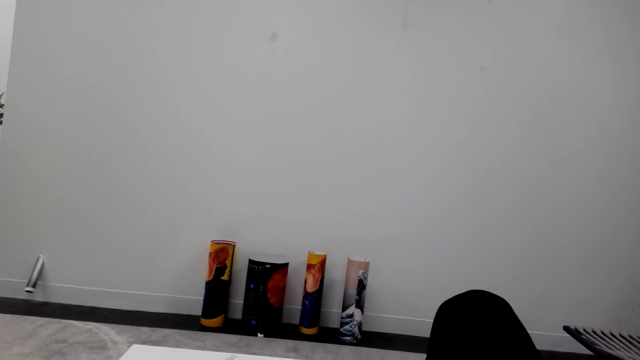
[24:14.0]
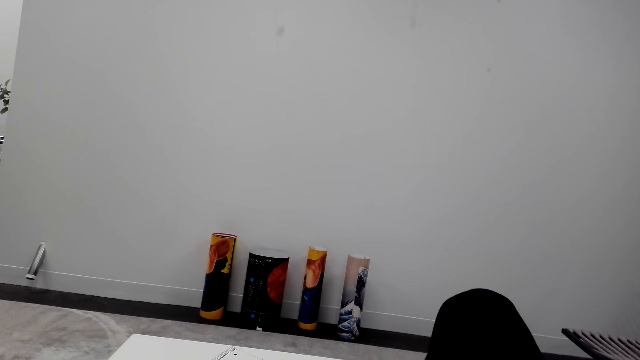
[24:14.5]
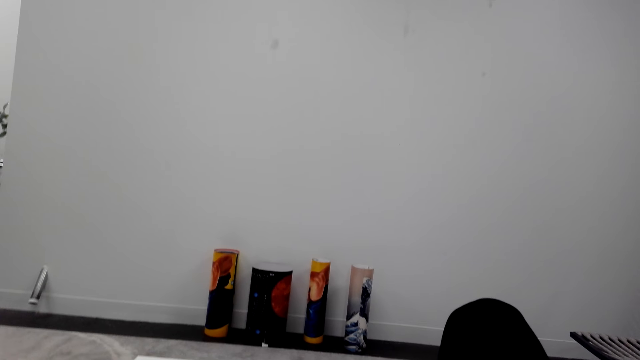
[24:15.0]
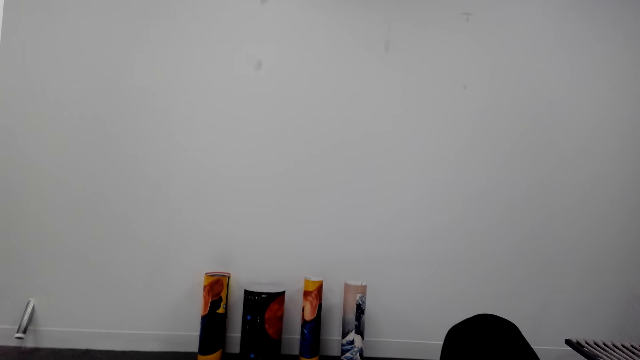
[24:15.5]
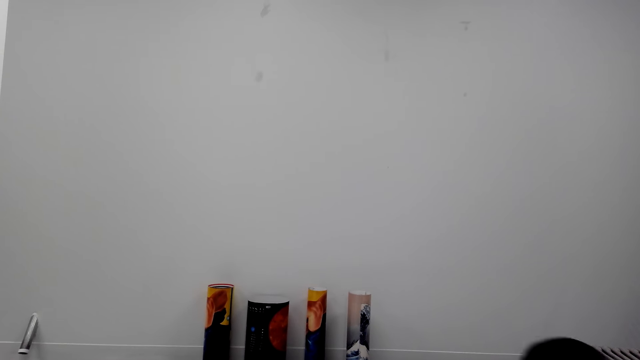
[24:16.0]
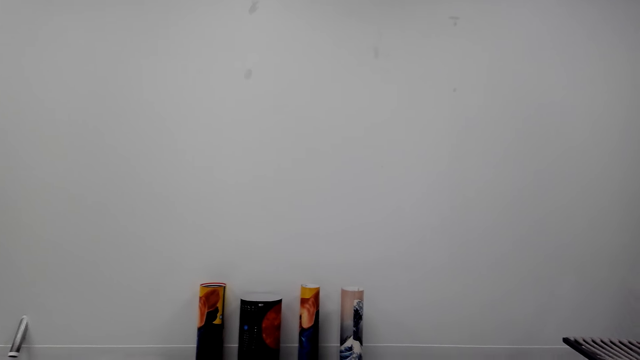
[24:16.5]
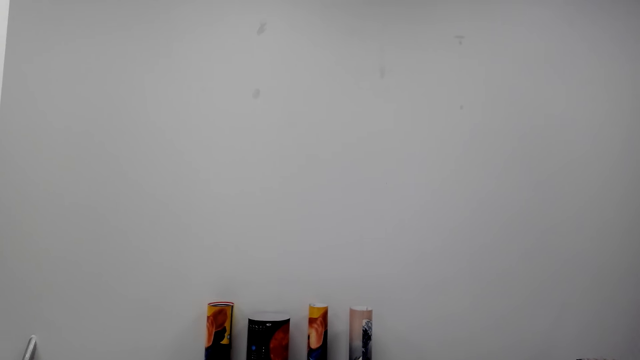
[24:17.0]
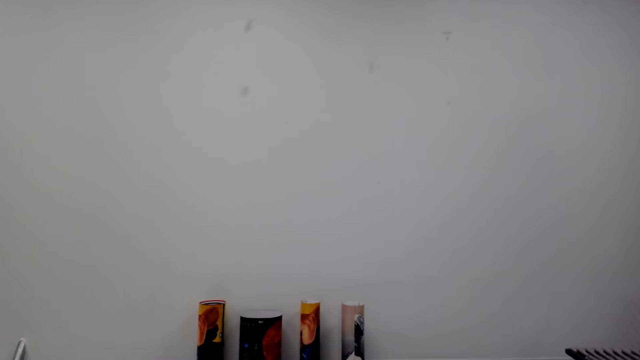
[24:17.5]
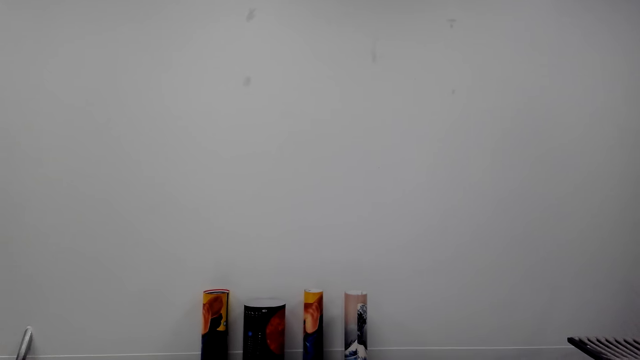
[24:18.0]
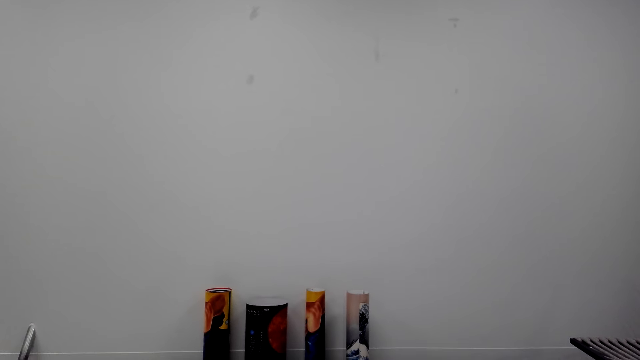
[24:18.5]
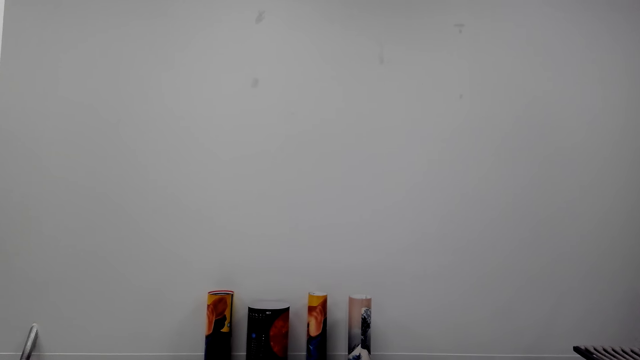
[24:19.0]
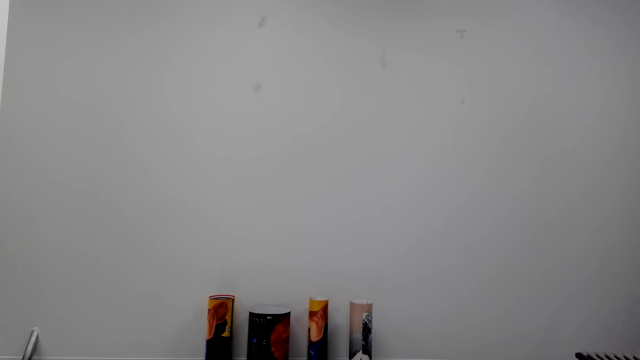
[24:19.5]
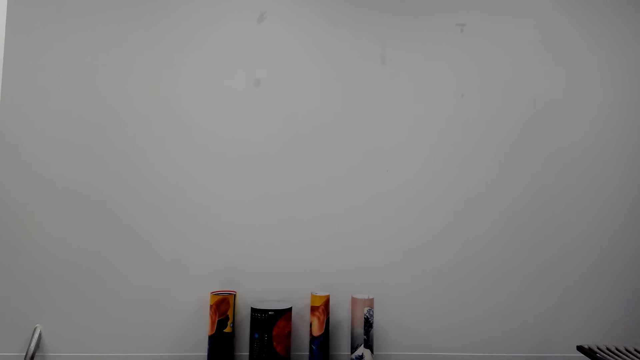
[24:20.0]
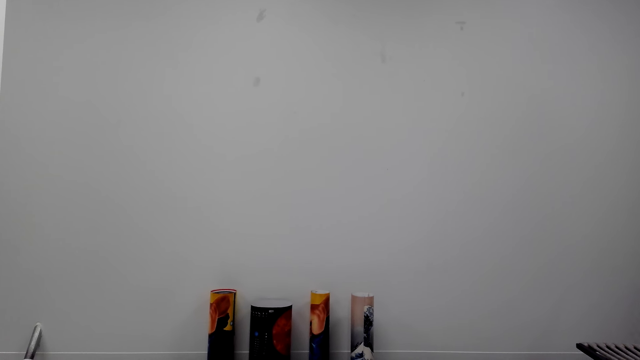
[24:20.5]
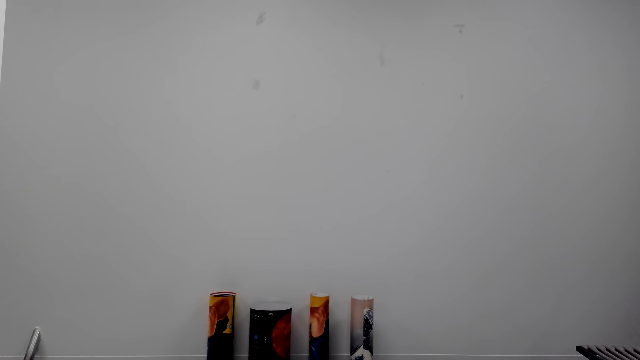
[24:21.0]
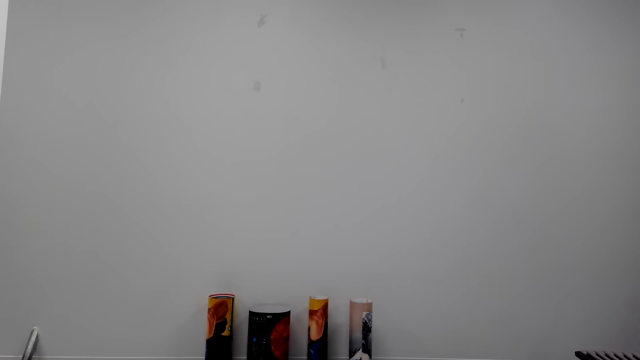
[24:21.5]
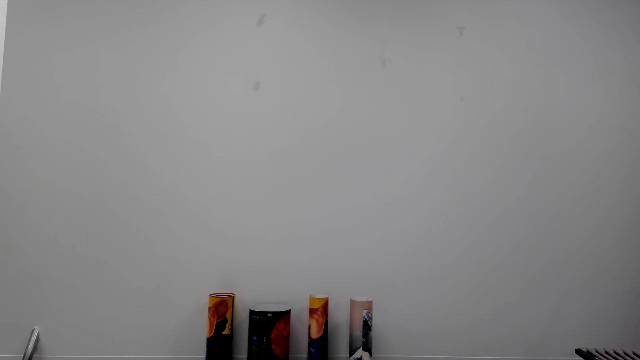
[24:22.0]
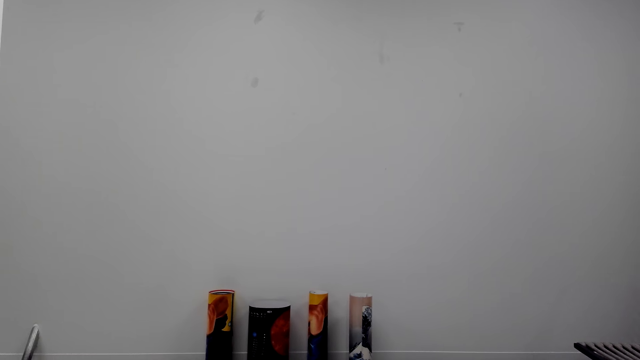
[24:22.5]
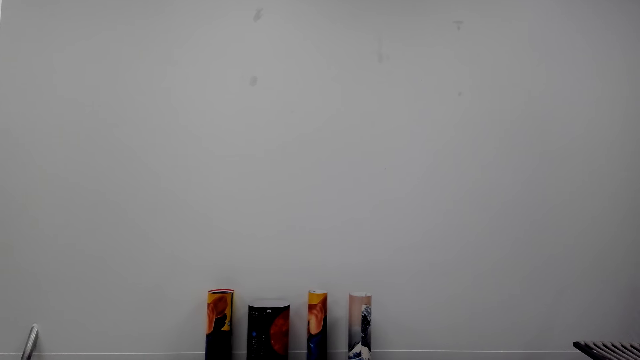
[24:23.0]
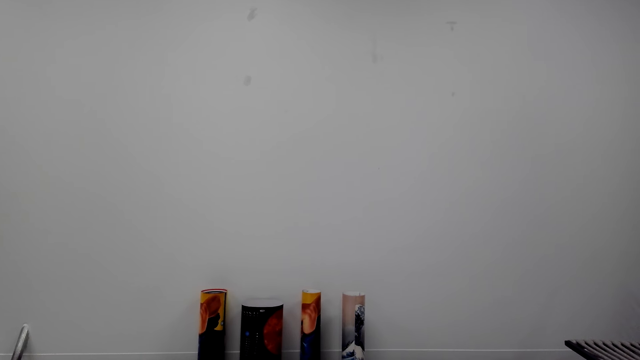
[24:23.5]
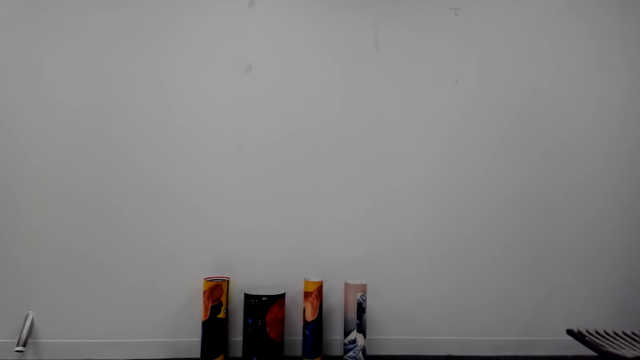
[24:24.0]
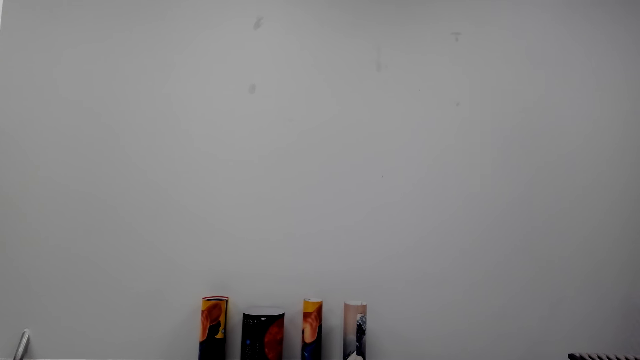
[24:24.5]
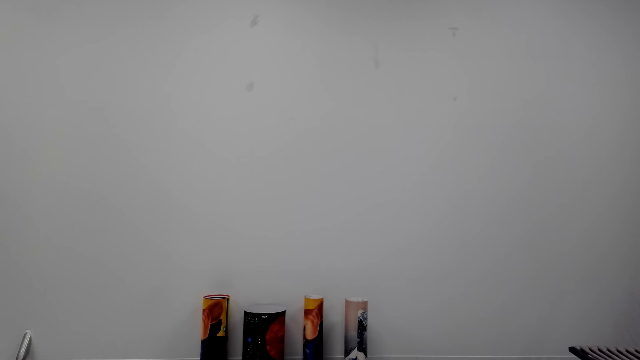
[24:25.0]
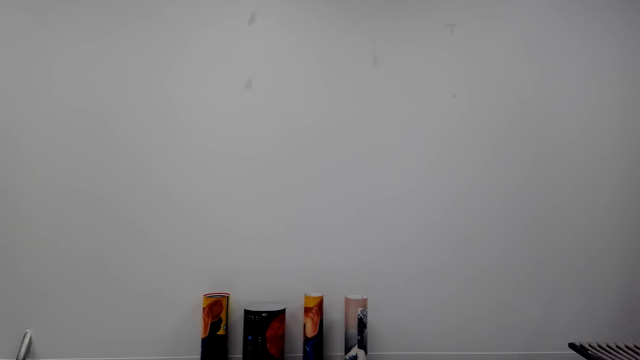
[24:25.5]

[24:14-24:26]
The camera wearer looks around.

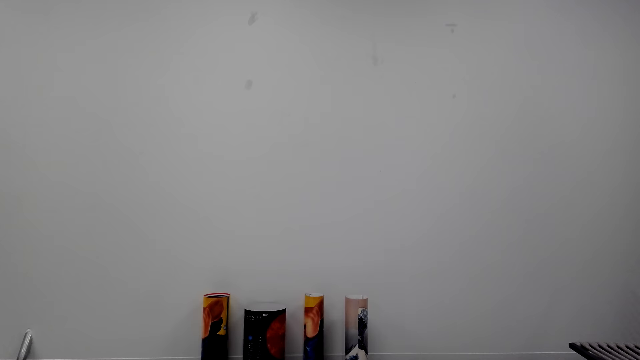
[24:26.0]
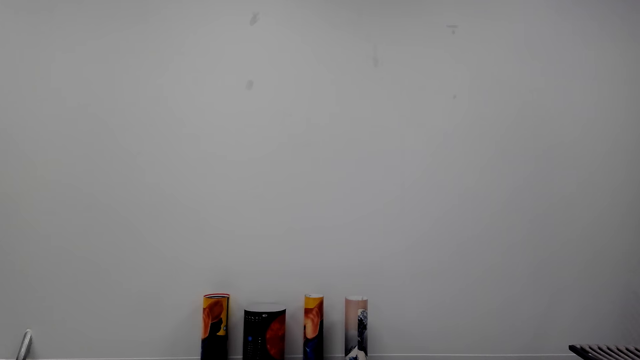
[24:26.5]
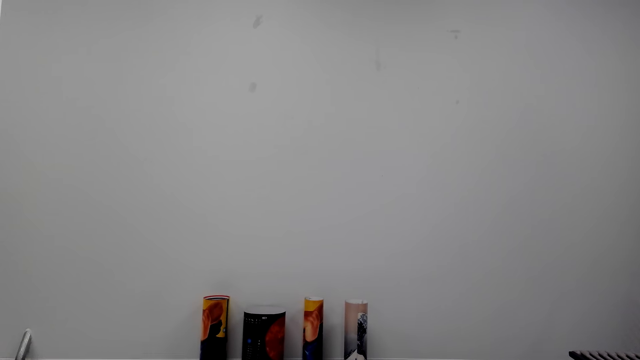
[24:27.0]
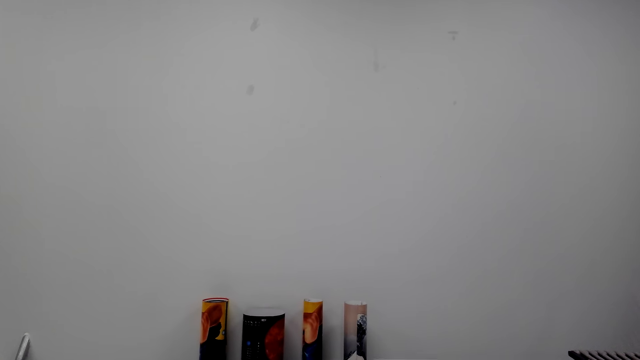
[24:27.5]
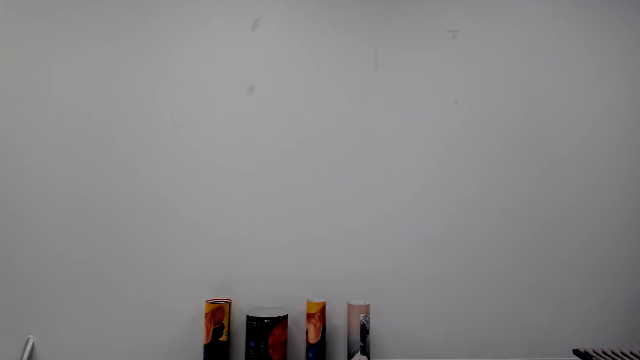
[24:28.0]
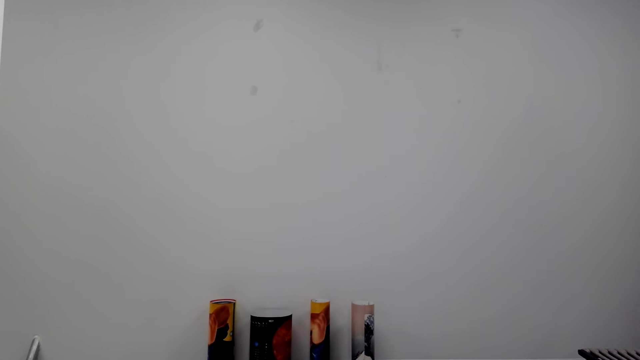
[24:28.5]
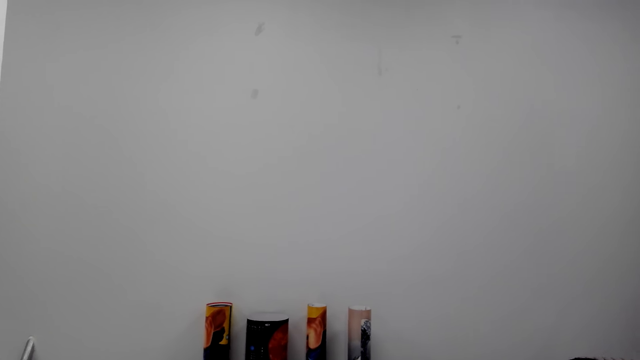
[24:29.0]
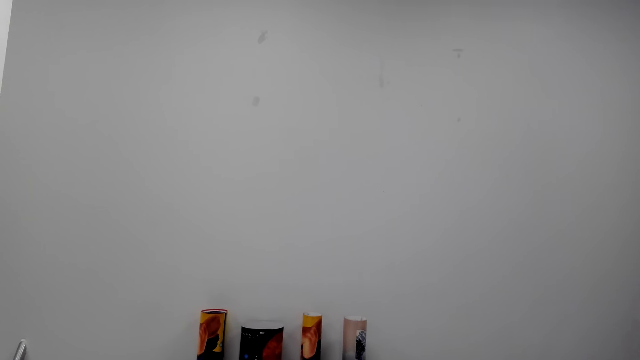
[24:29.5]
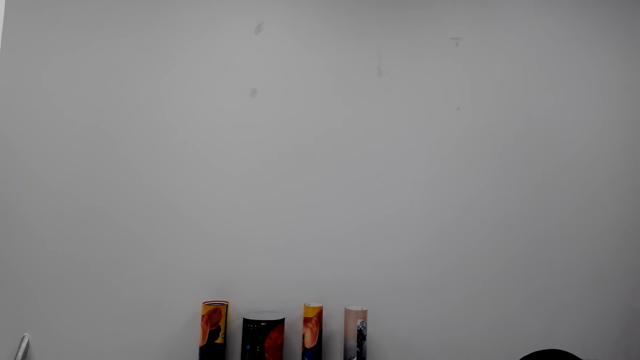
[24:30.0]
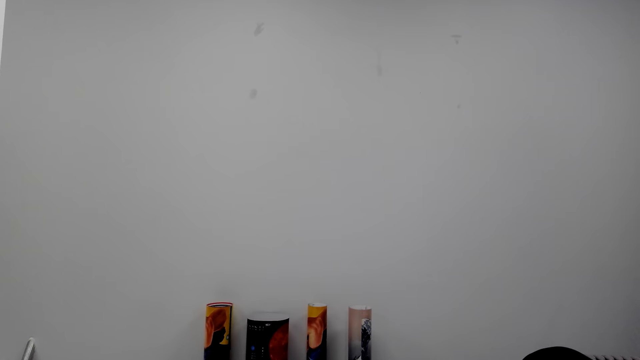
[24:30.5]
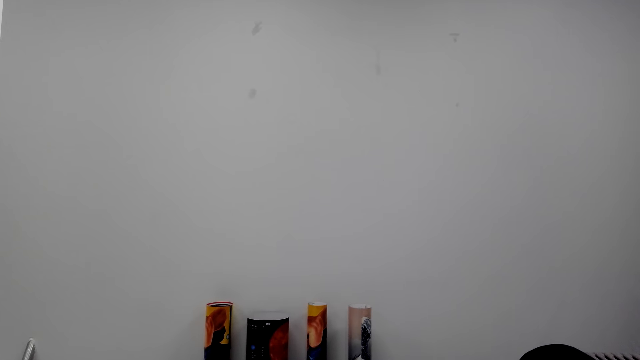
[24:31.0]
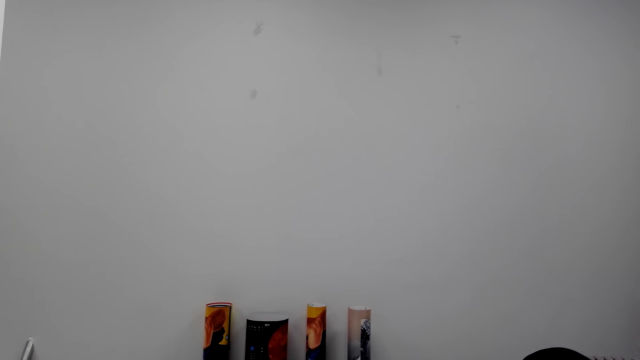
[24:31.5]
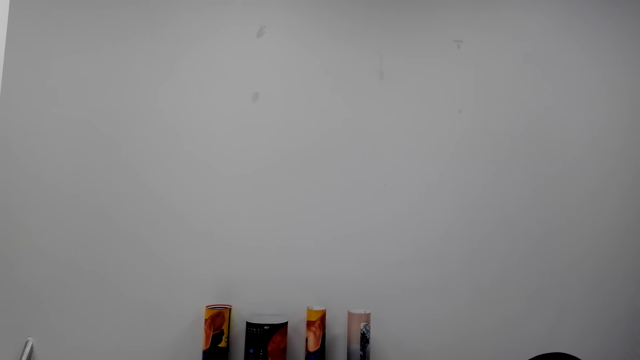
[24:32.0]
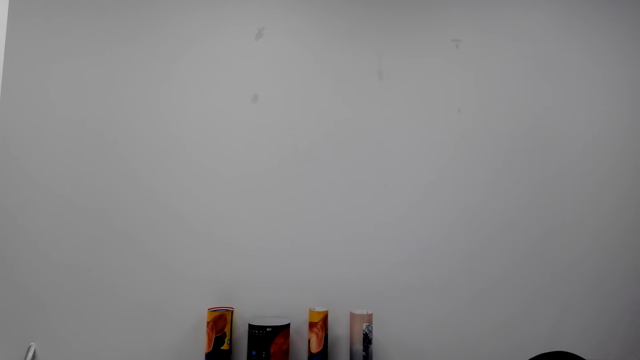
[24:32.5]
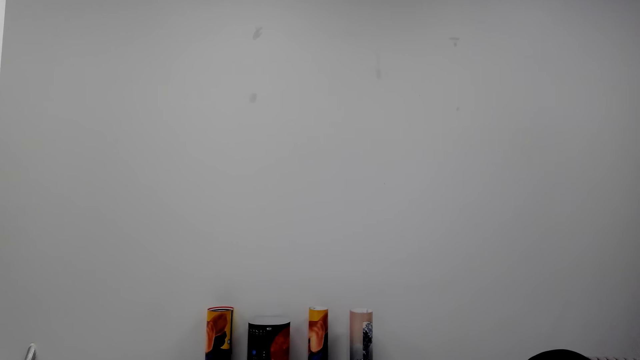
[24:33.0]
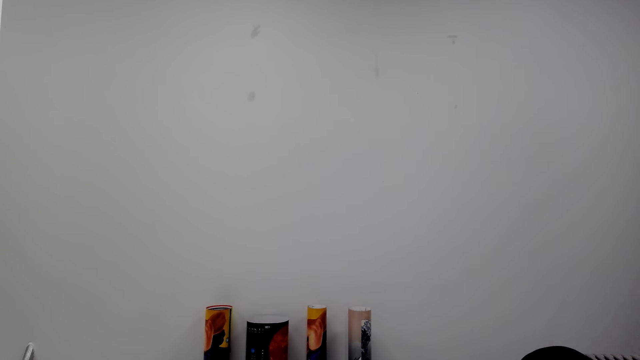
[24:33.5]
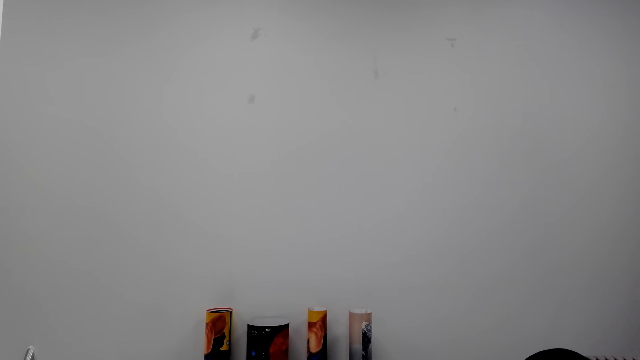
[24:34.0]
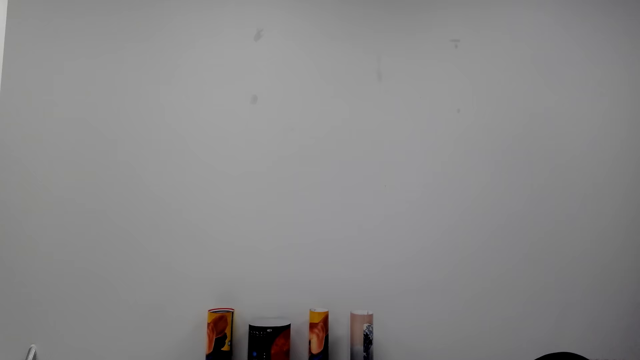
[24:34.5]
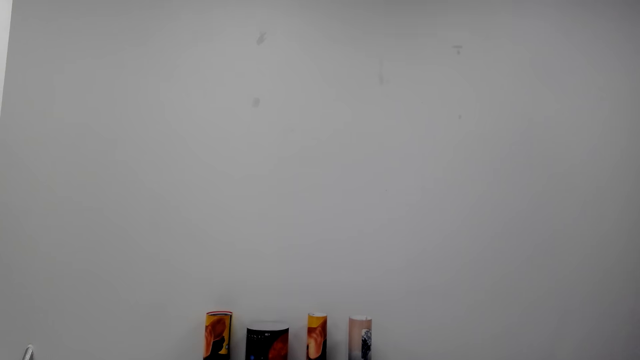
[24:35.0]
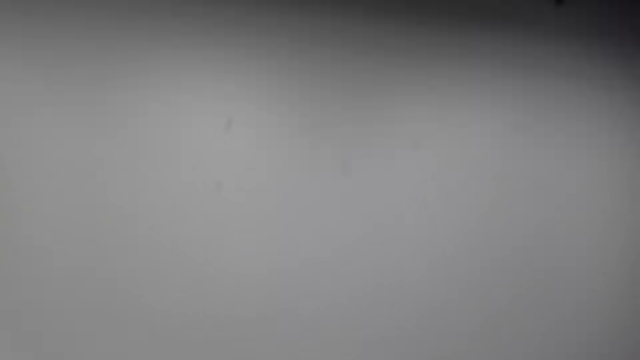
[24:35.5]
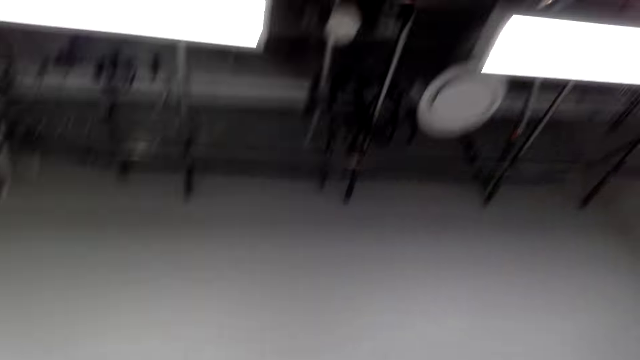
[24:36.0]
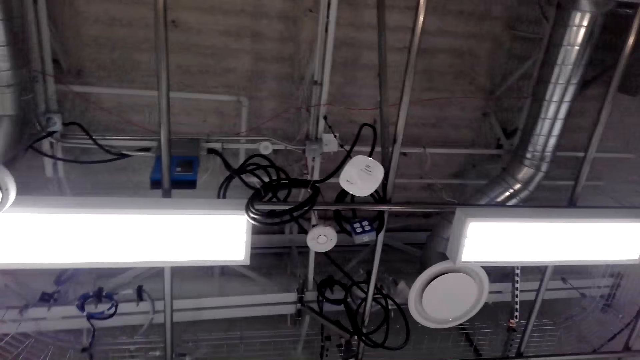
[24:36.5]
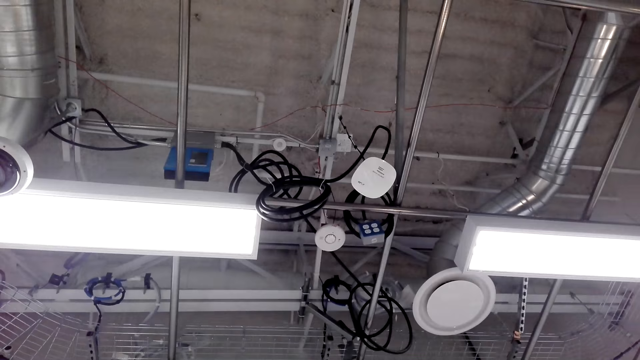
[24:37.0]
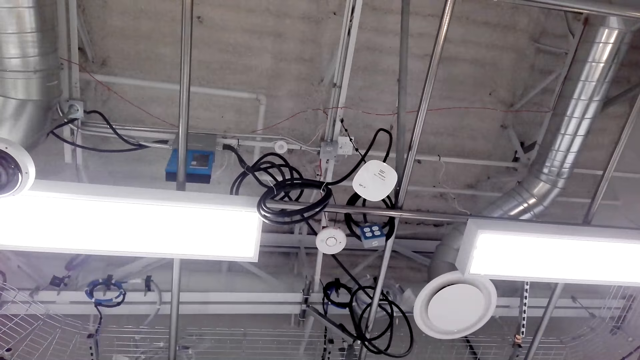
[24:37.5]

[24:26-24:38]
The camera wearer speaks with the phone. They look around.
